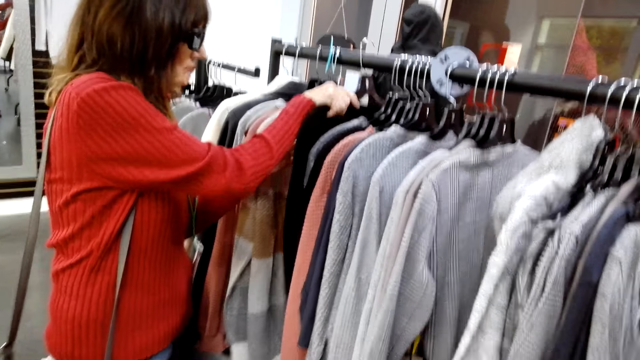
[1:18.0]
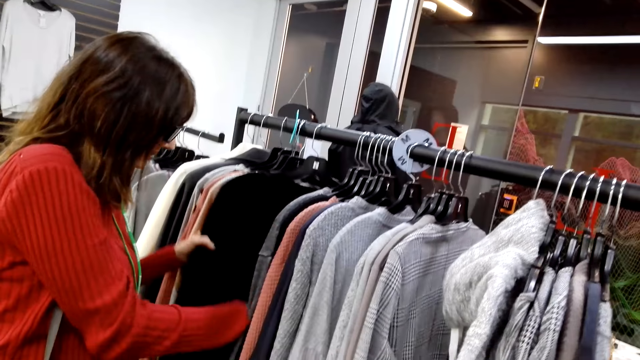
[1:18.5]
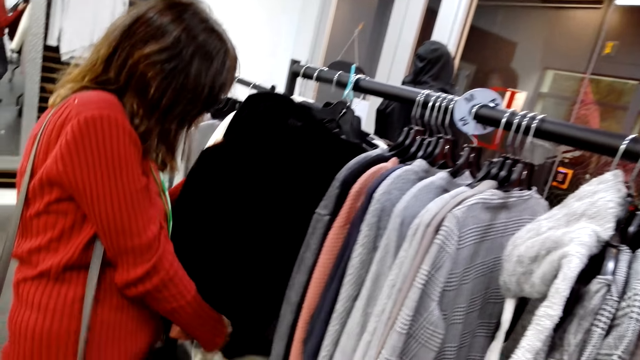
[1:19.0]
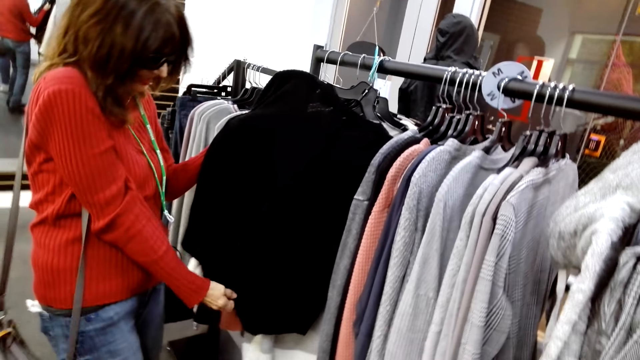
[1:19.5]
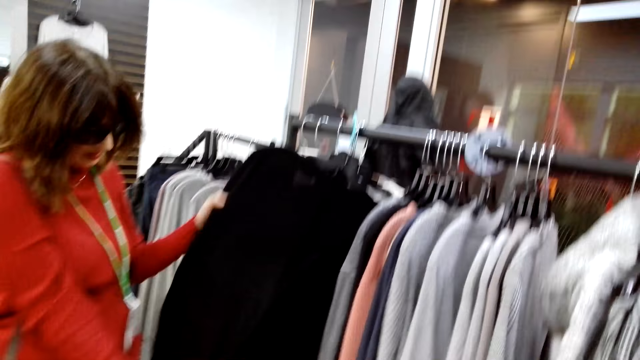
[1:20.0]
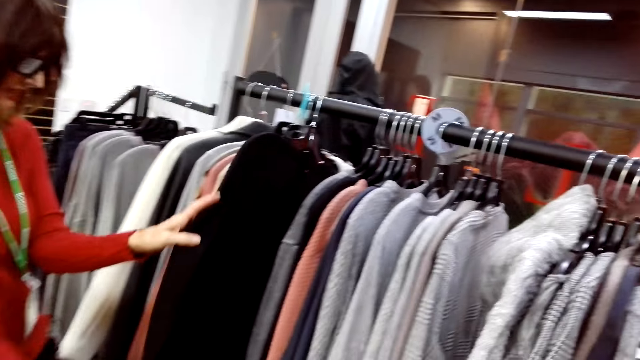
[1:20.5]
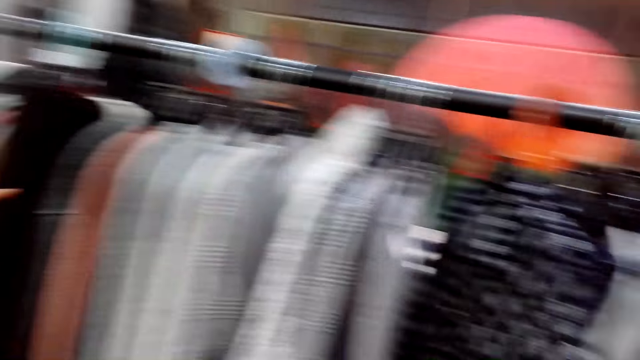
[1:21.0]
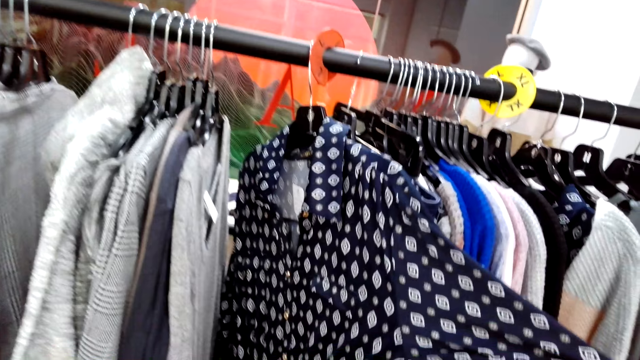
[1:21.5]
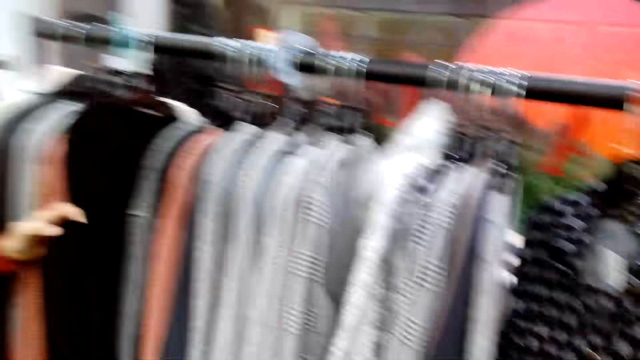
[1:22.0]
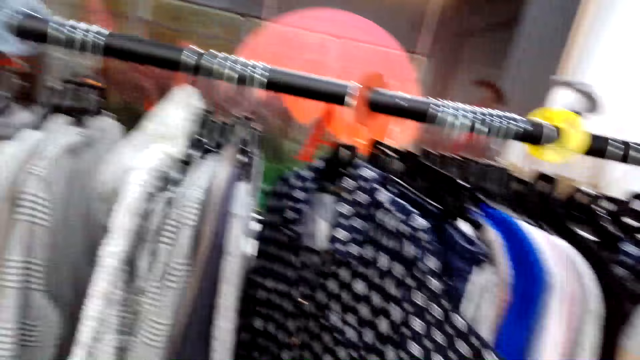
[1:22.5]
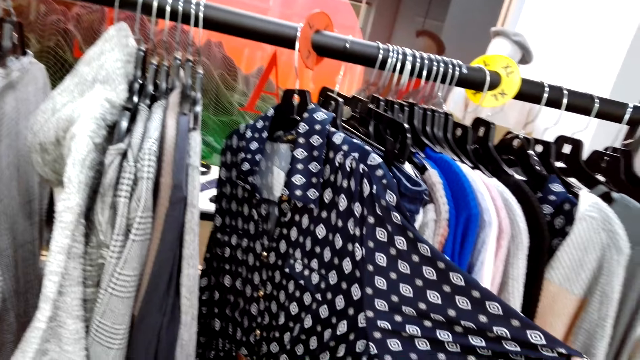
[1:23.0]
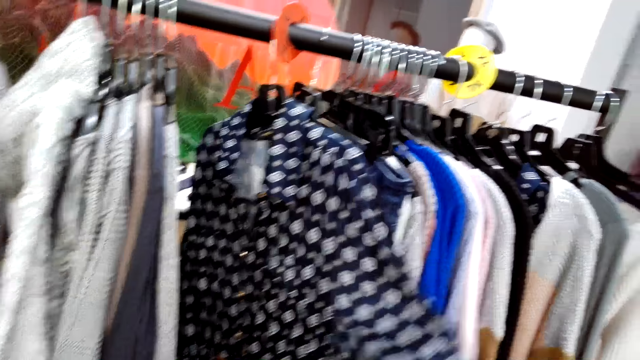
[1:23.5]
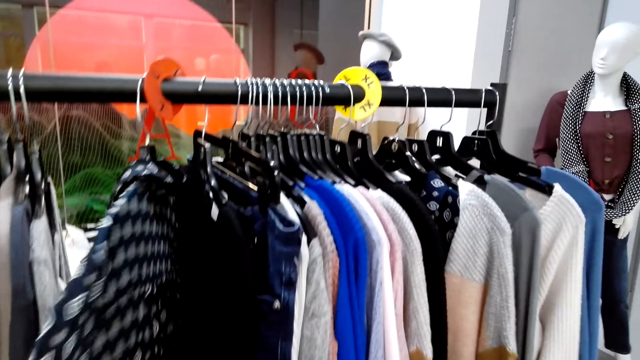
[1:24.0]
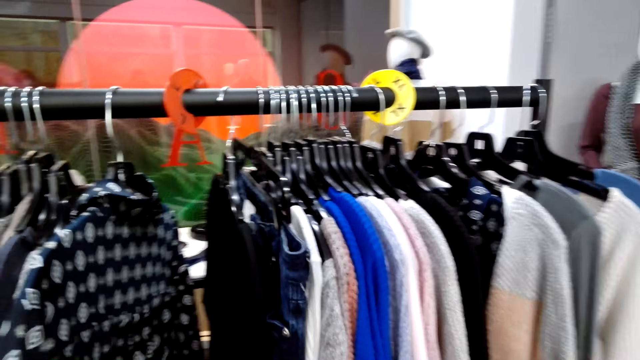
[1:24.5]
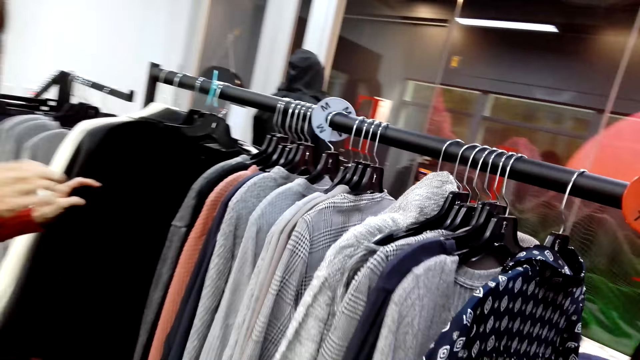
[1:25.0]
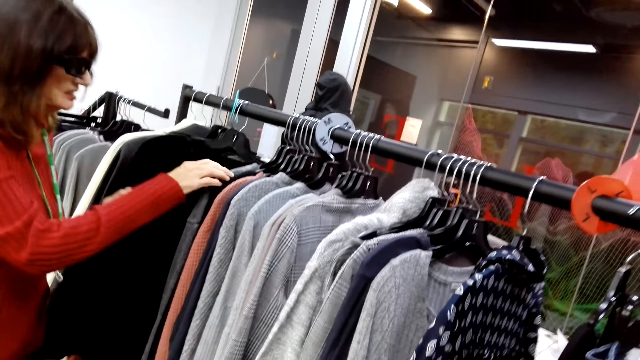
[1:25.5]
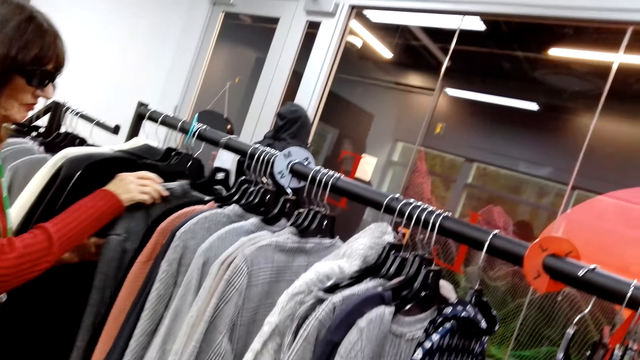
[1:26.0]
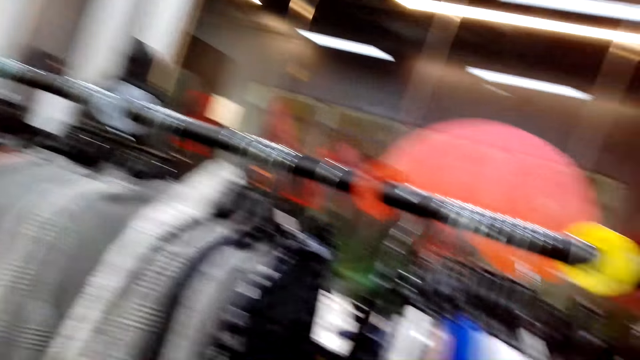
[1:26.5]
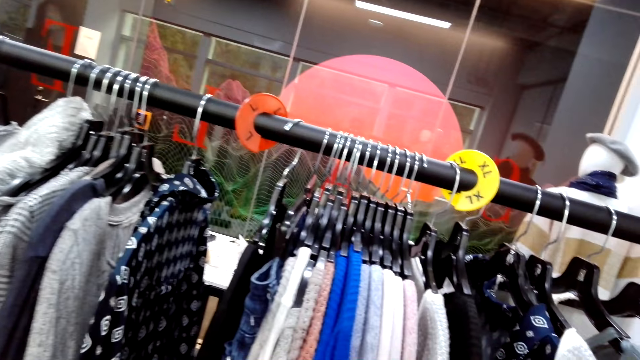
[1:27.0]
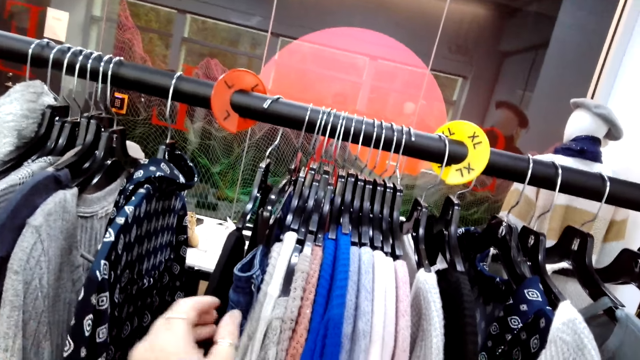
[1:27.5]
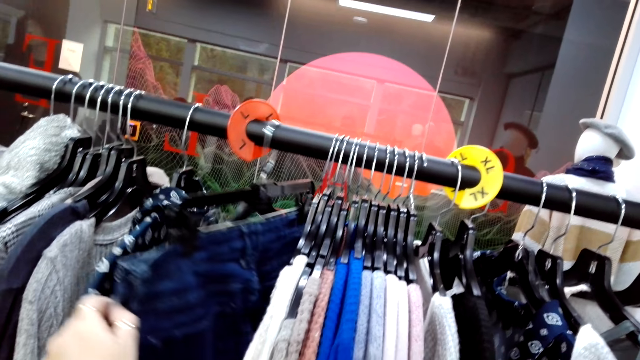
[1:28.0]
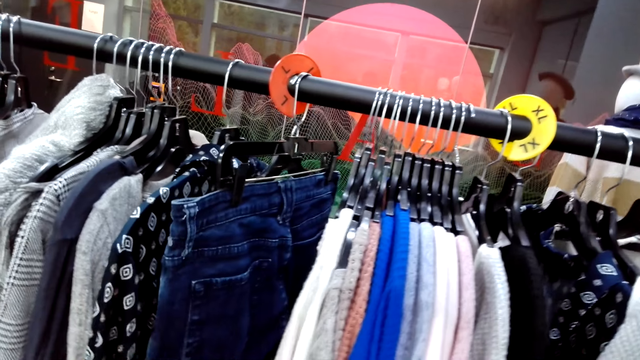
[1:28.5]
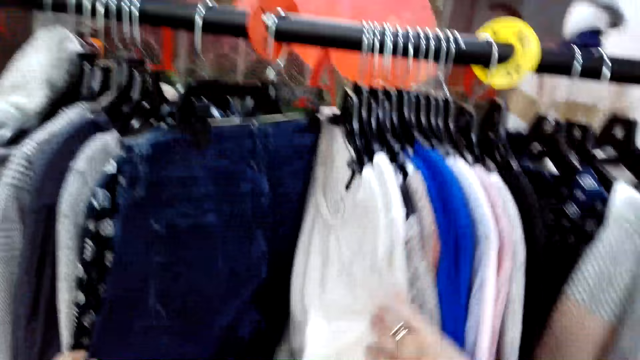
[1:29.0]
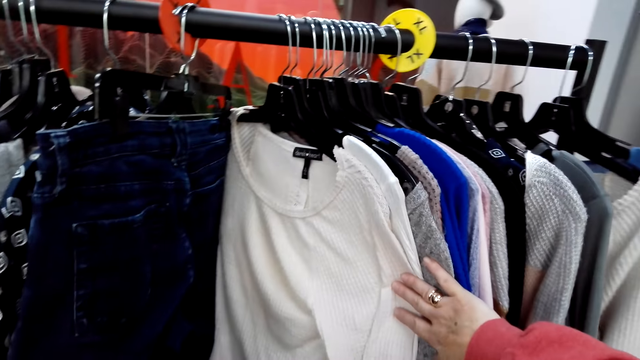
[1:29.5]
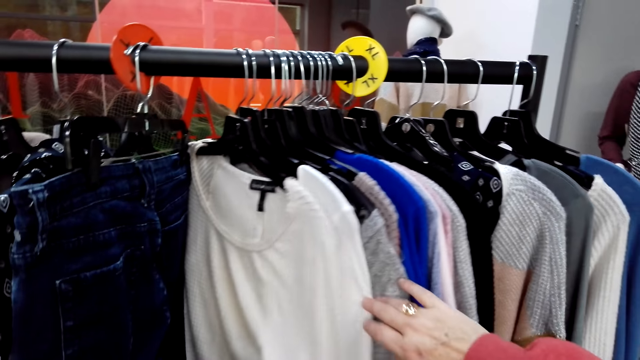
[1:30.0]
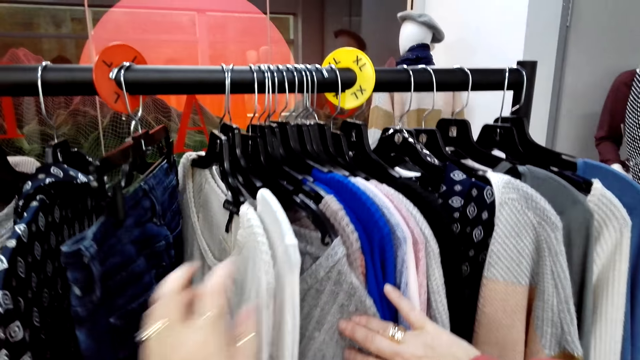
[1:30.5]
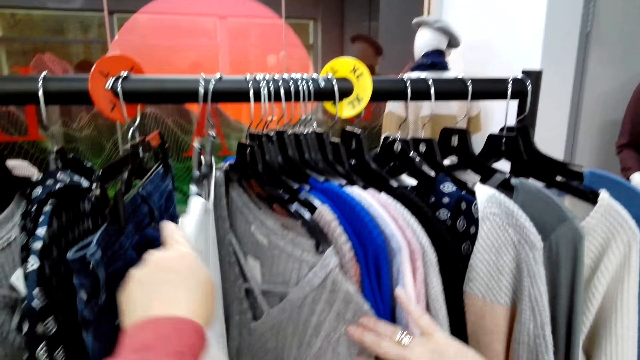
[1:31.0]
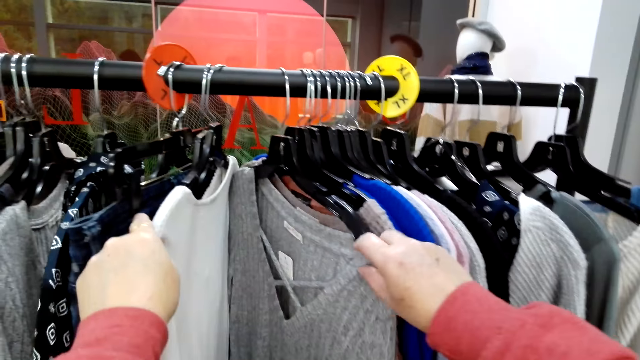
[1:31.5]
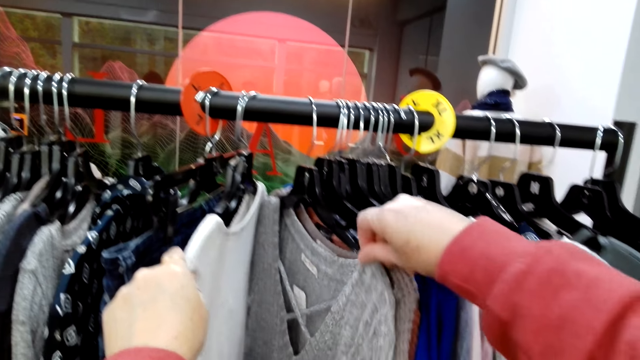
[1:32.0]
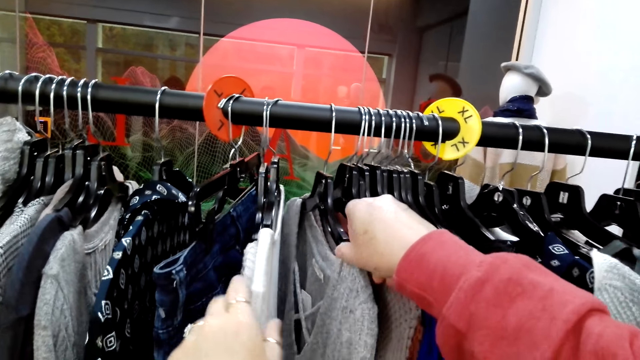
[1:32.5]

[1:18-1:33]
The camera wearer converses with a woman. The woman checks clothes. The camera wearer converses with the woman. They check clothes. They converse with the woman. They touch a navy blue shirt. They check clothes. They walk around checking on sweaters. They converse with the woman. The woman checks clothes. The camera wearer converses with the woman. They check clothes. They converse with the woman. They check clothes.

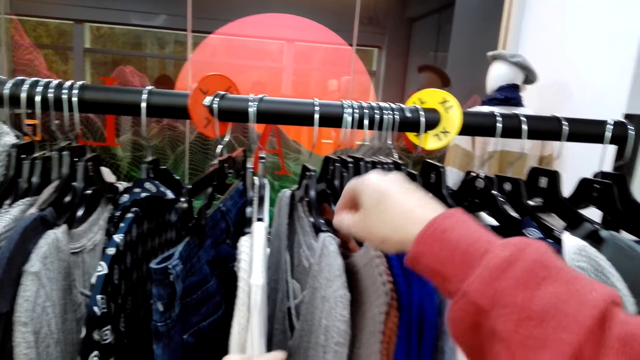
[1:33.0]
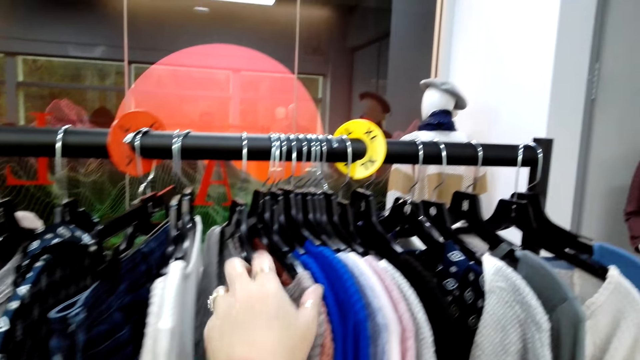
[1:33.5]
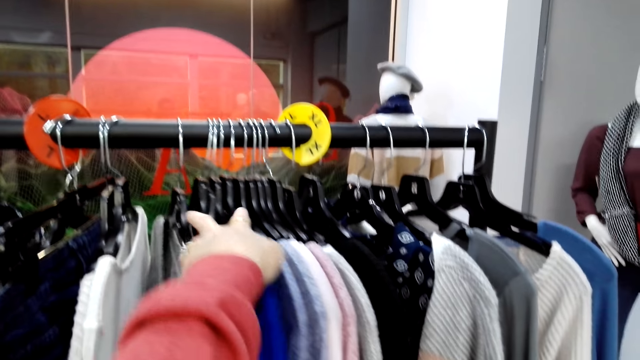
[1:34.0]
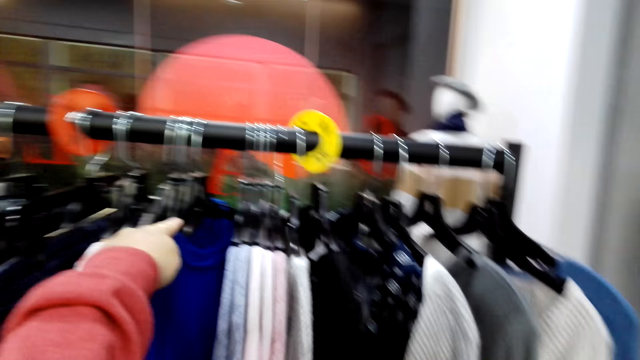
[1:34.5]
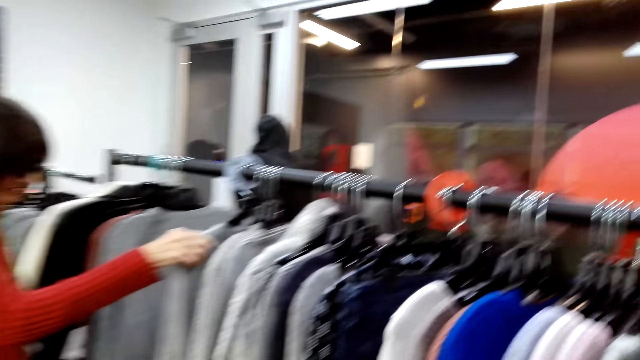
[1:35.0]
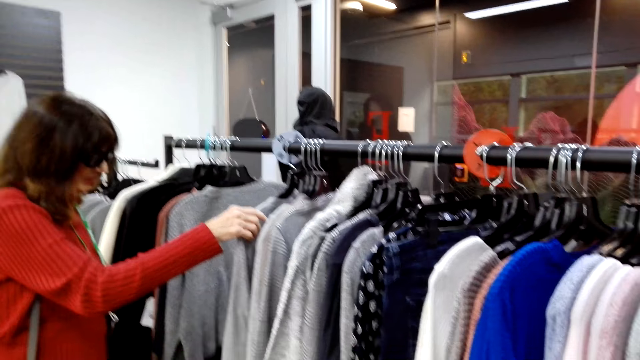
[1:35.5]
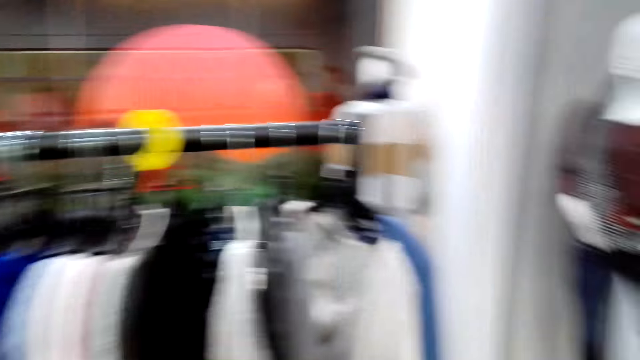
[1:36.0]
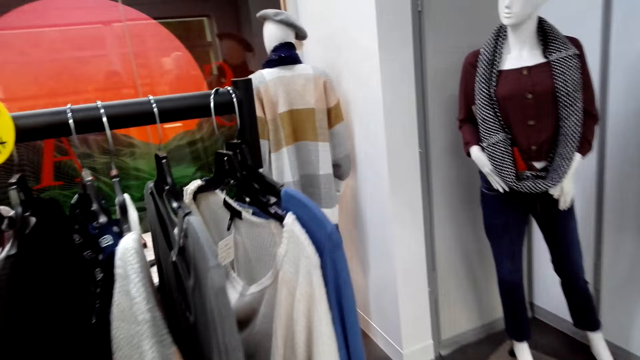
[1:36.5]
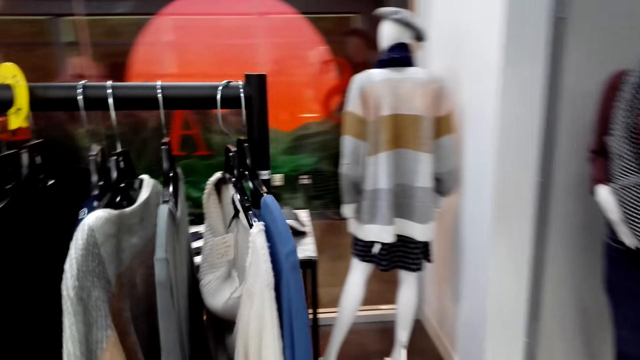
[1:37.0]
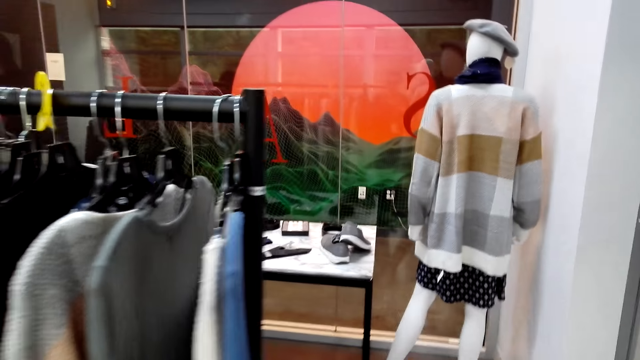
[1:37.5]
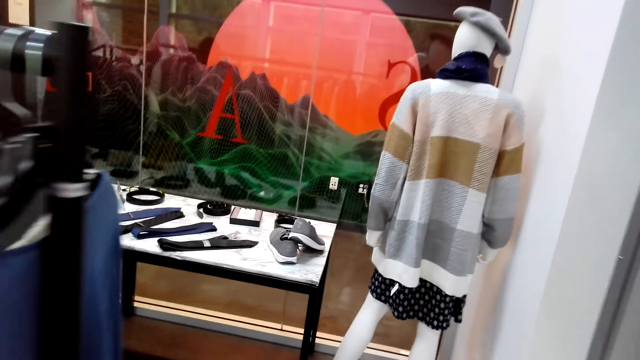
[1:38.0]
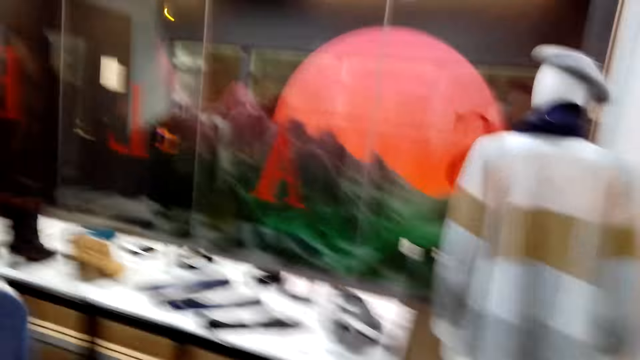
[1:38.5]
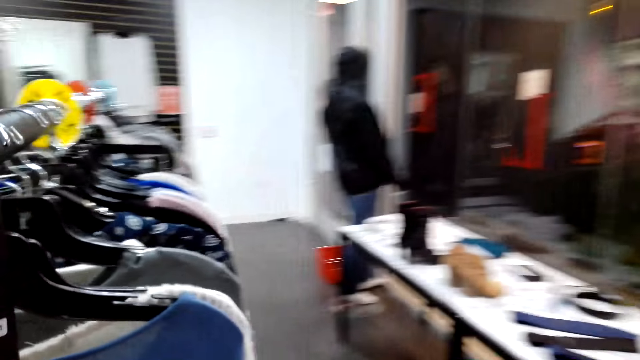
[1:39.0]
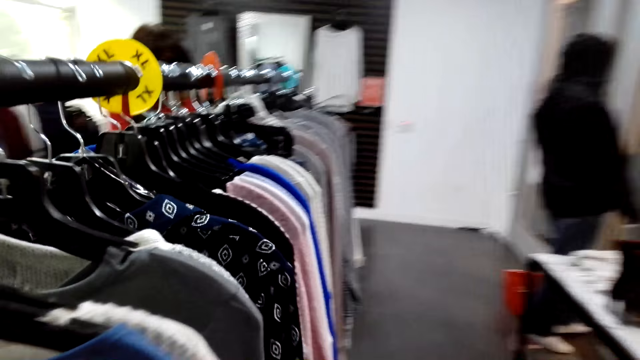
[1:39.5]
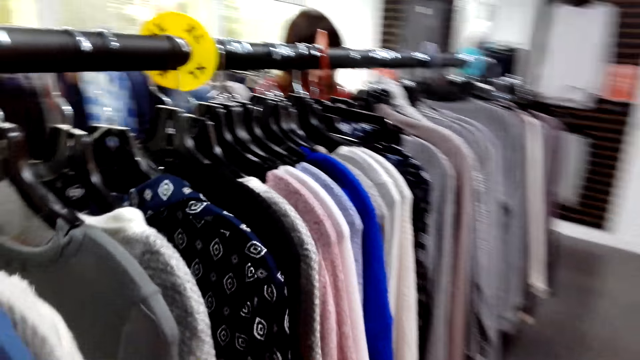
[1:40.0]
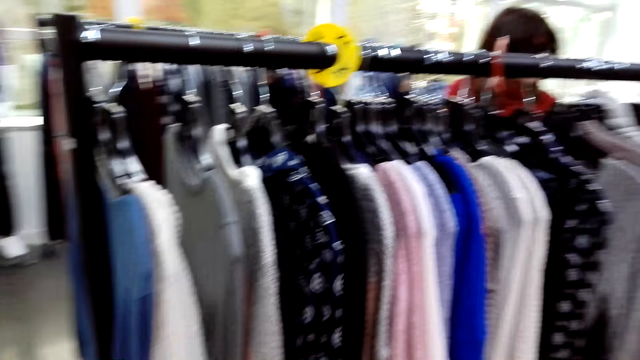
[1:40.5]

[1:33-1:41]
A woman checks clothes. The woman checks clothes again. The camera wearer converses with the woman. They walk around the shop.
